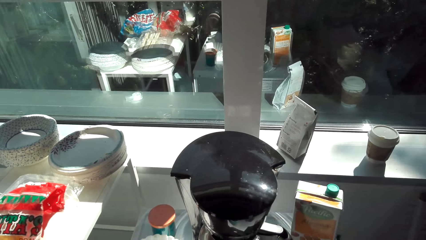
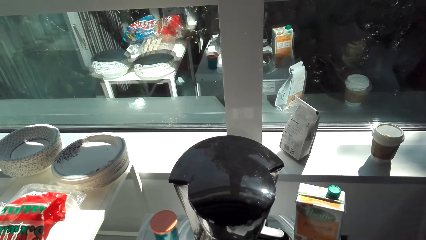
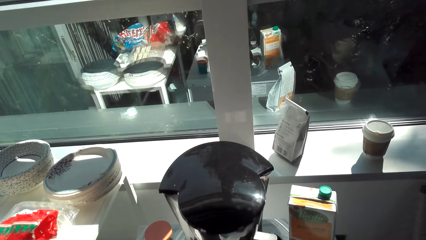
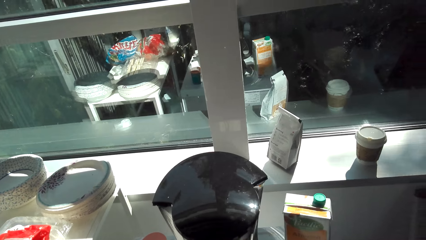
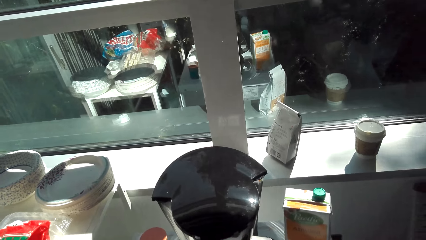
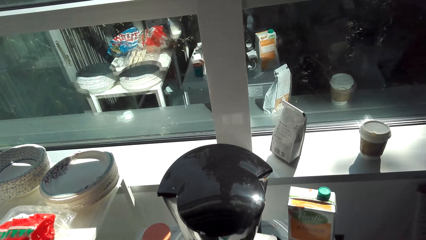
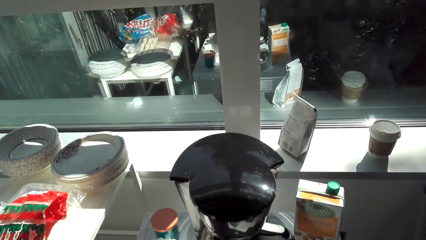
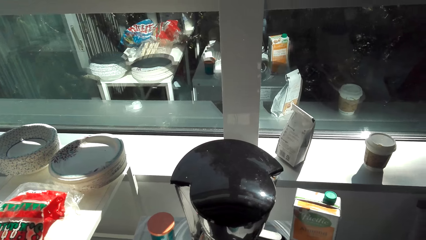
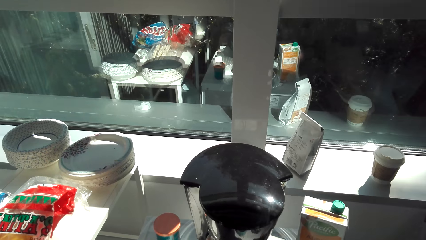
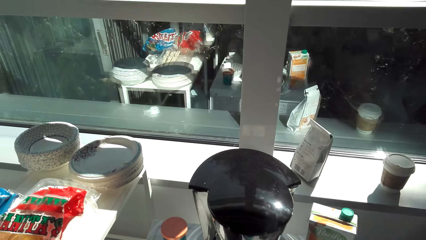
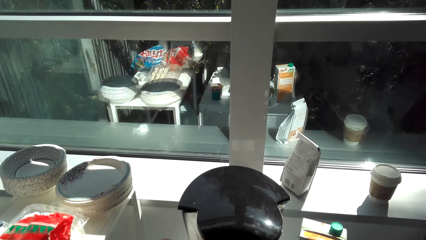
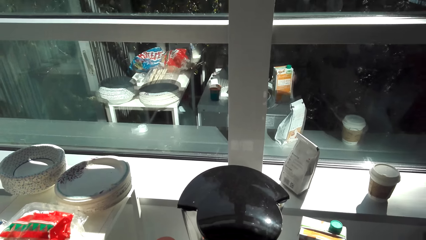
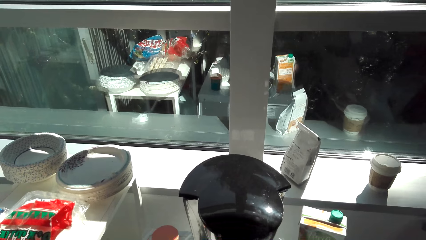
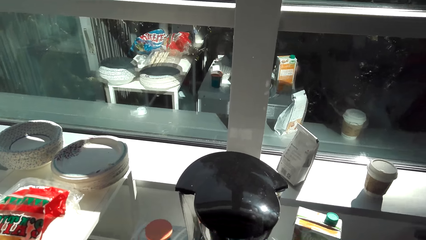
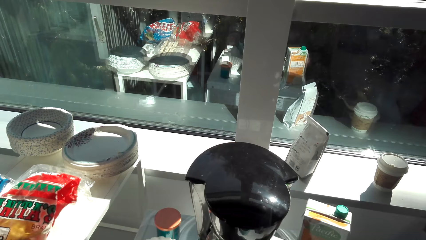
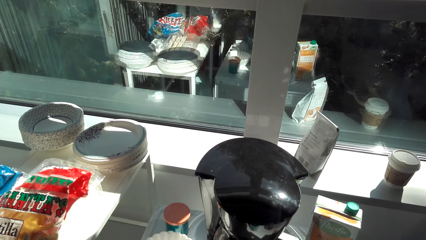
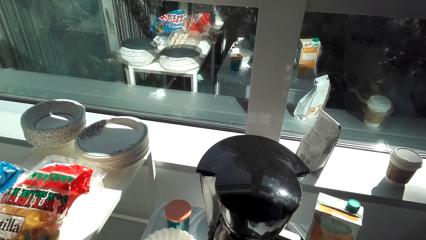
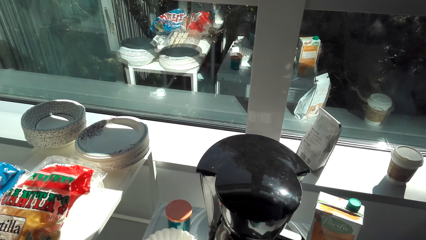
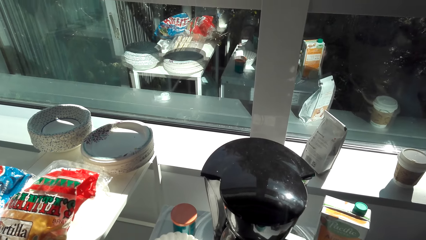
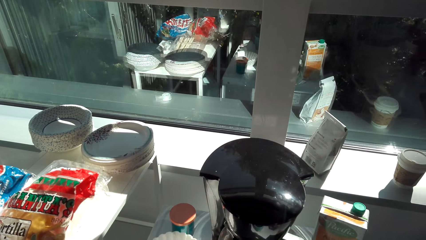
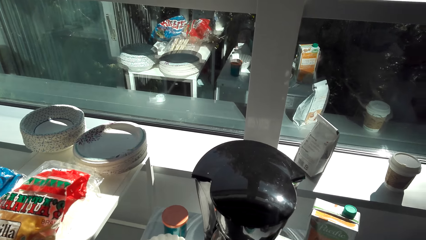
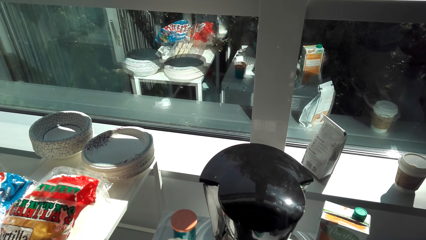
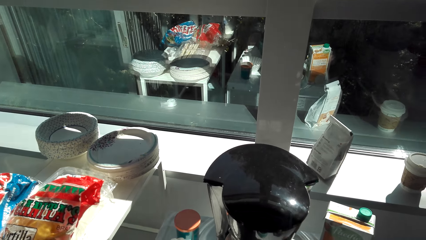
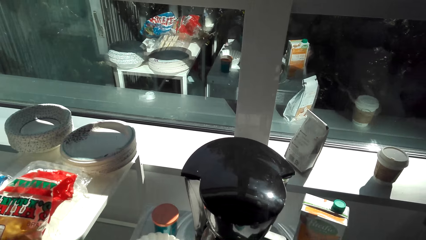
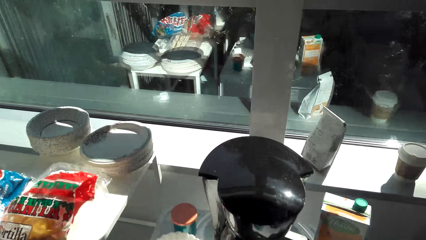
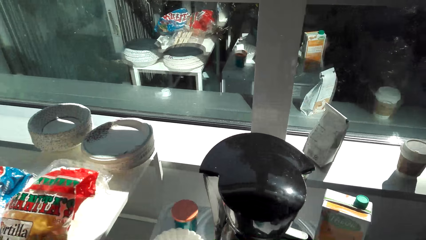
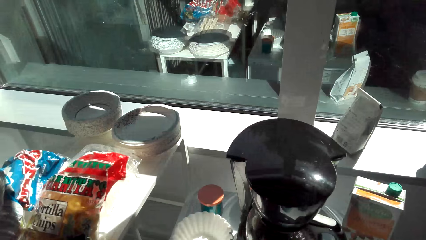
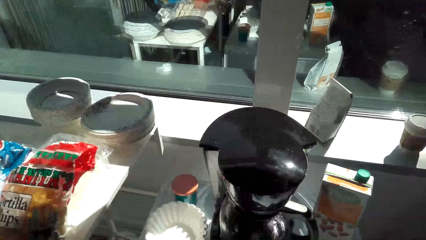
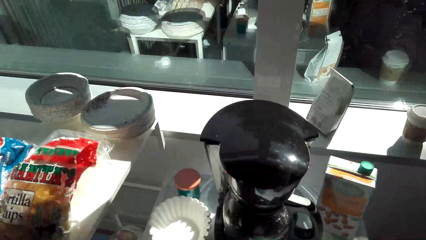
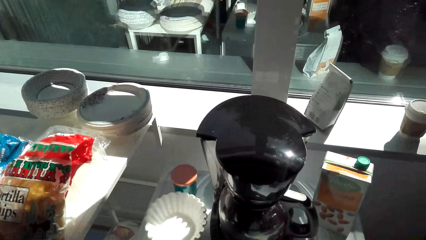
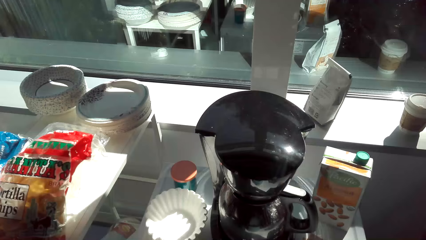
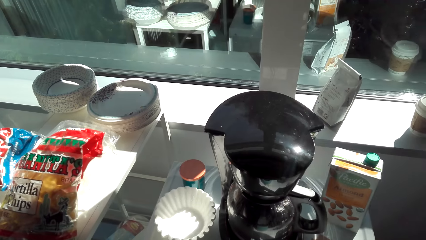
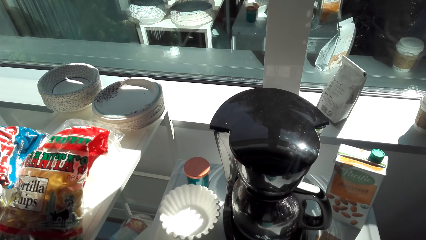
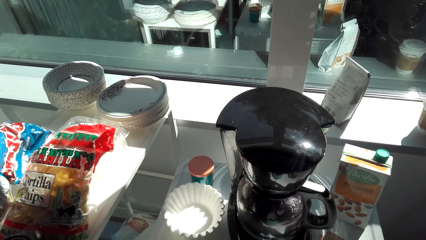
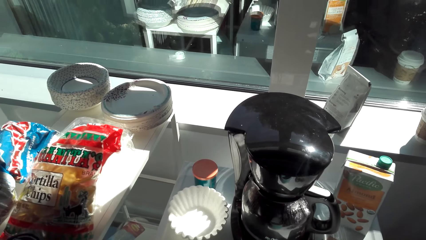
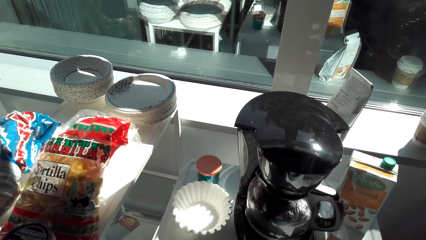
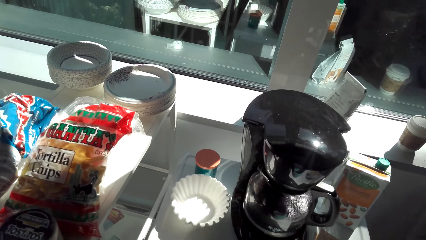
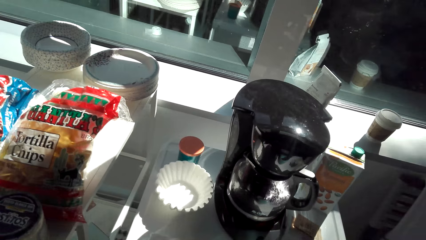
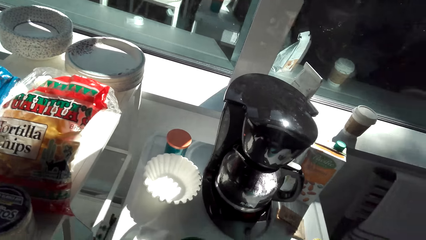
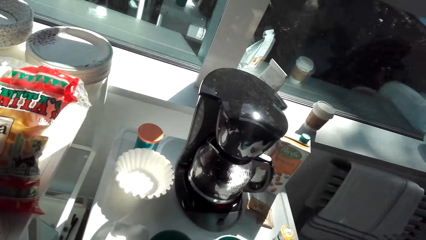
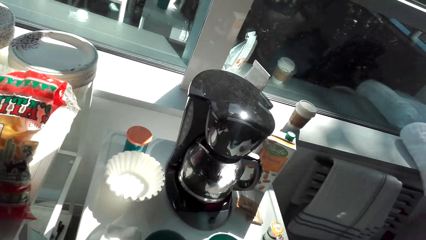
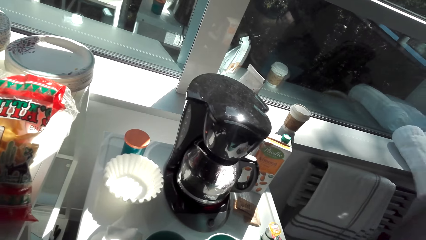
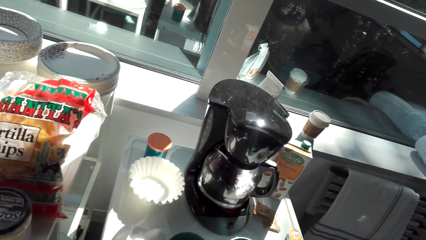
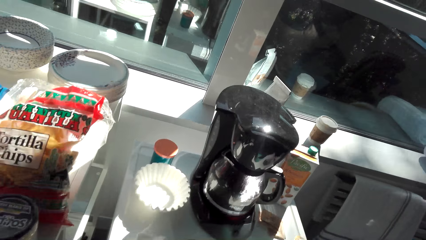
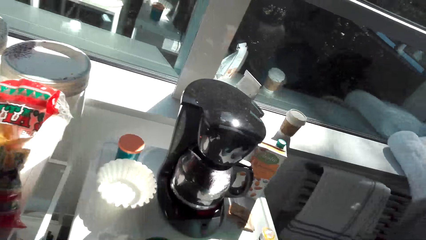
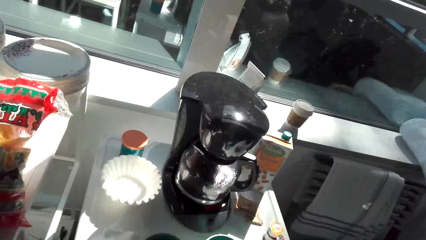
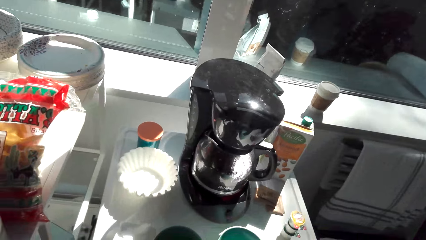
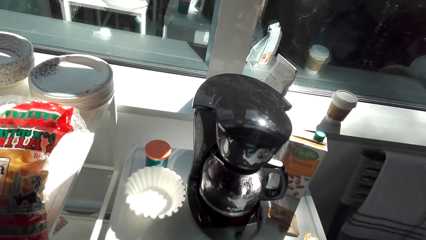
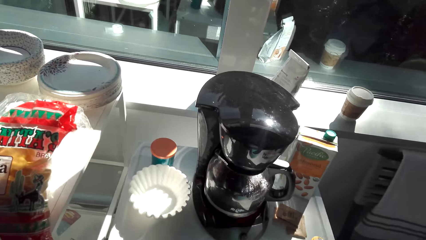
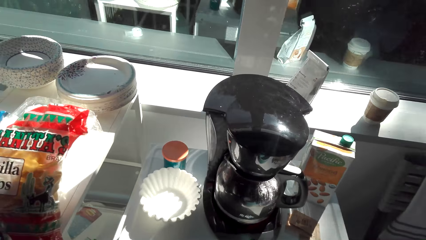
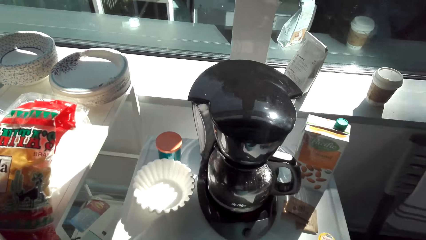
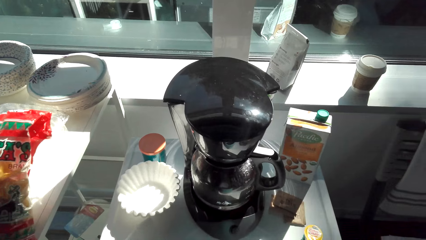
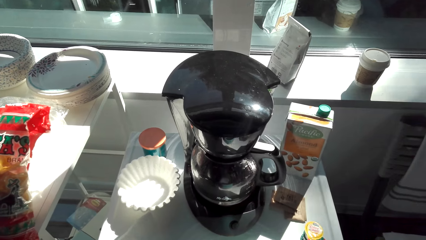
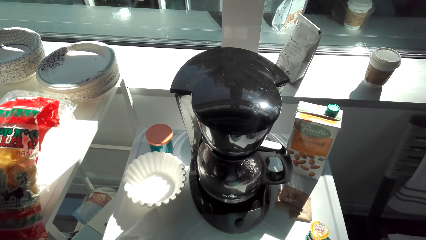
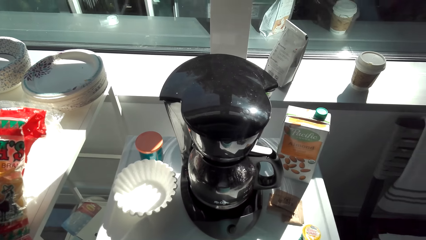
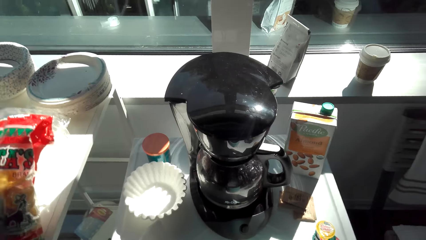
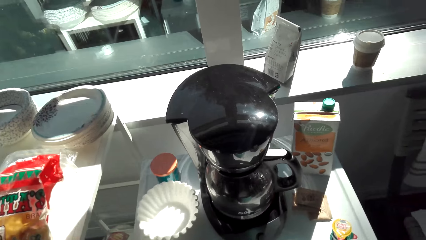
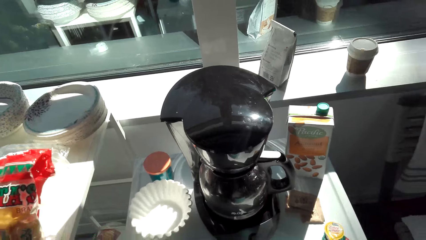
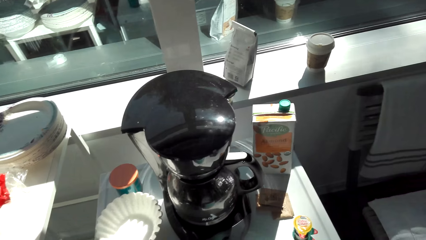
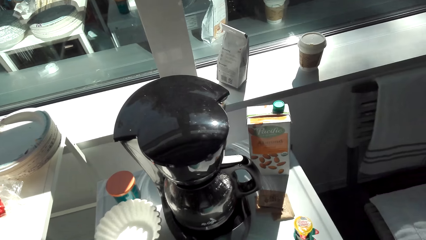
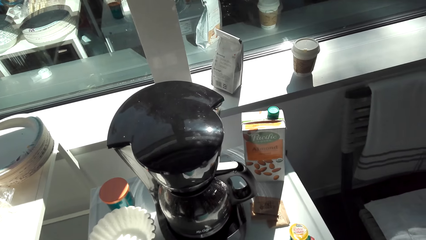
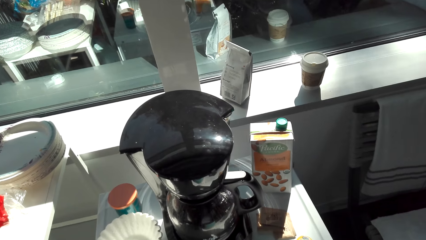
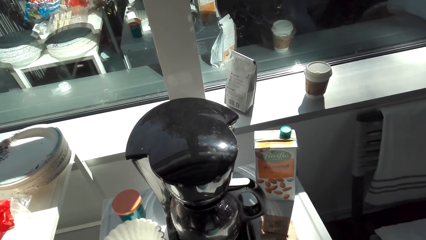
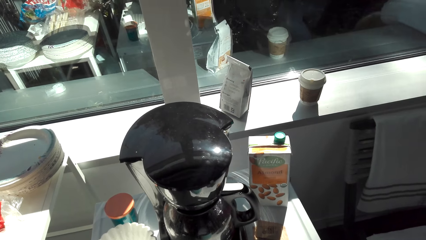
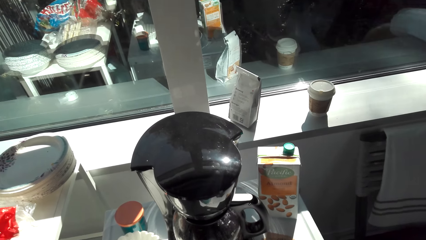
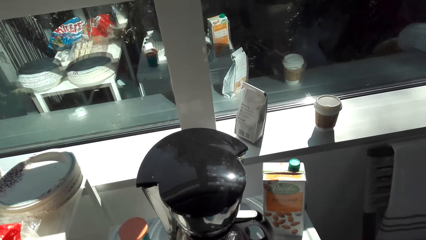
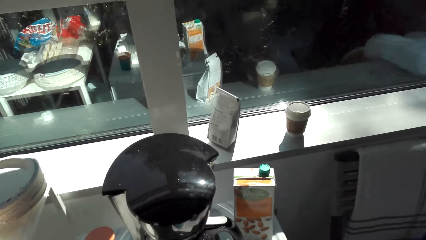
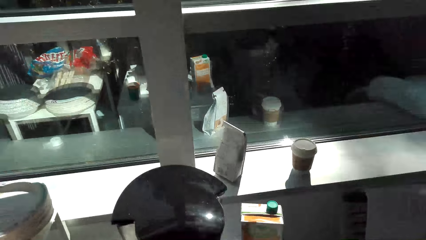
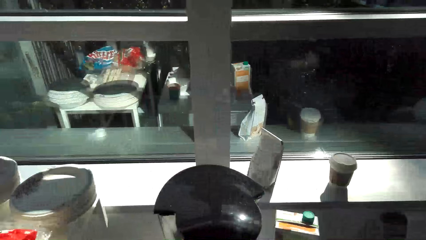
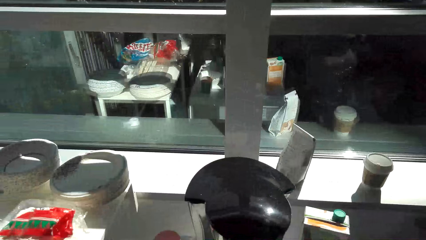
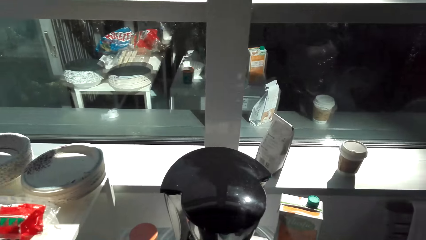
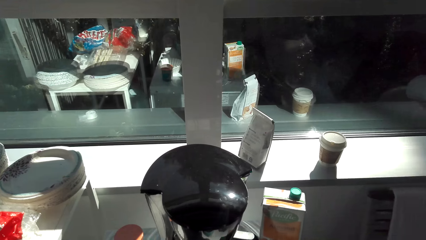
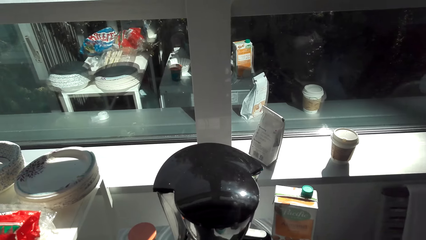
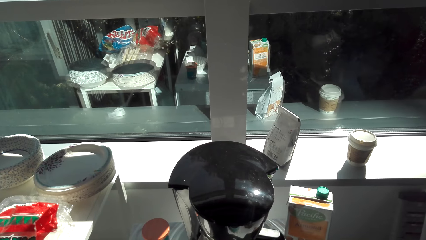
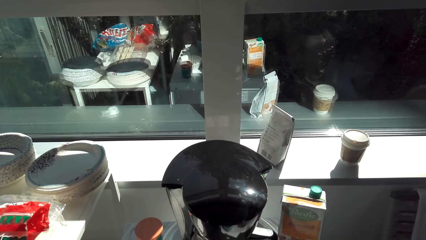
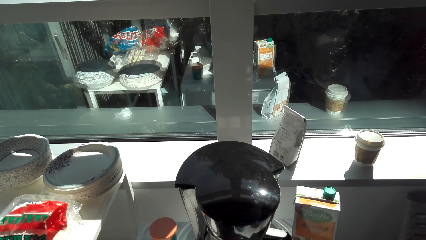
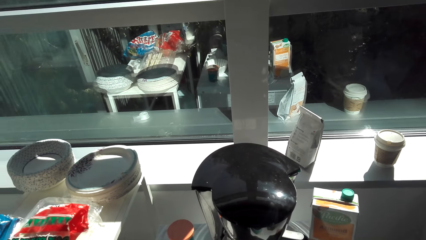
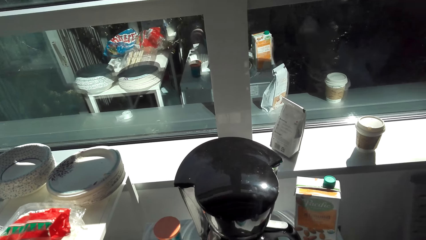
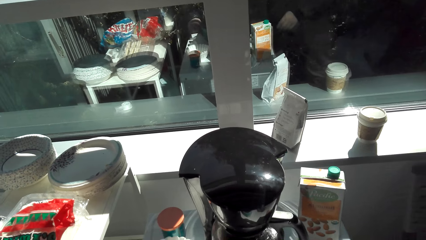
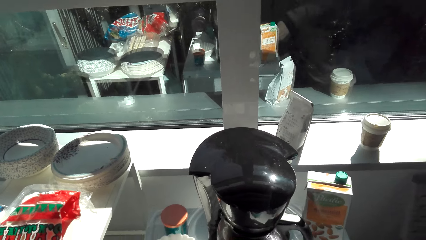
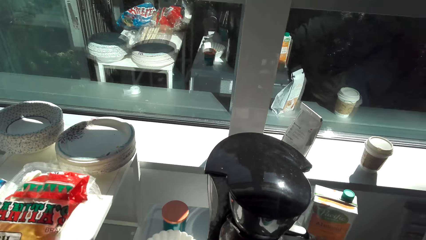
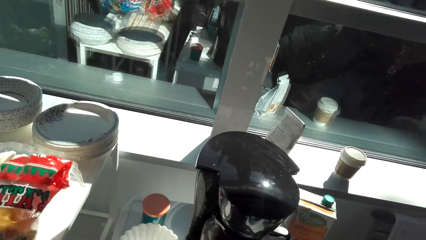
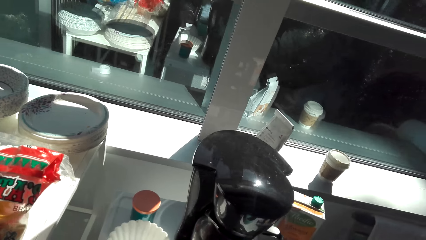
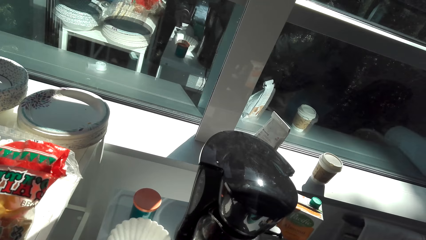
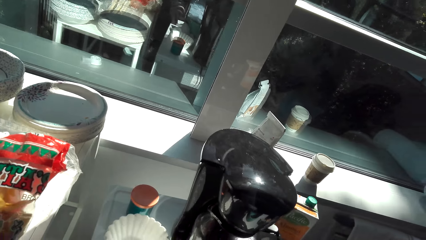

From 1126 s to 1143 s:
The camera wearer talks. A man talks. The camera wearer talks.
